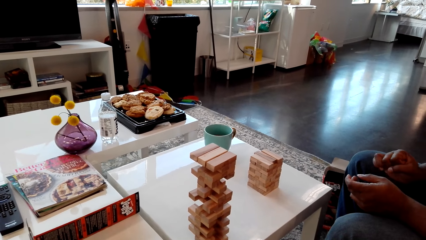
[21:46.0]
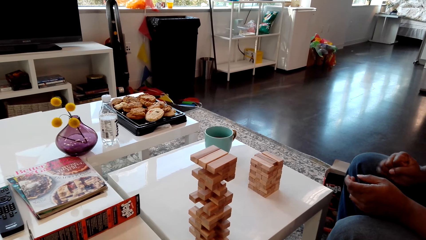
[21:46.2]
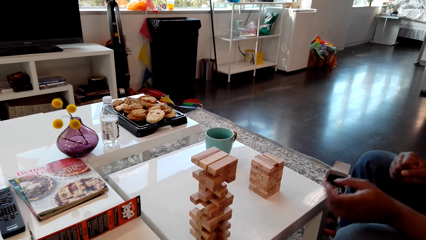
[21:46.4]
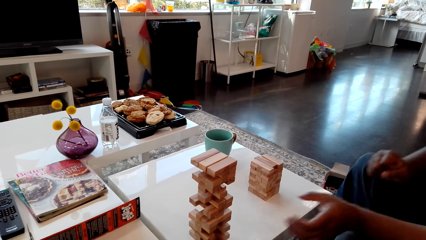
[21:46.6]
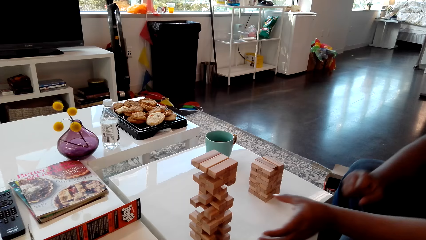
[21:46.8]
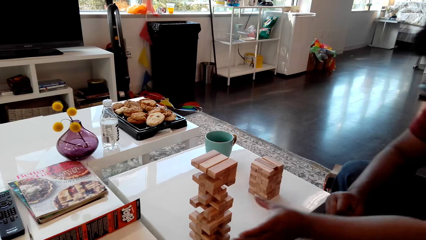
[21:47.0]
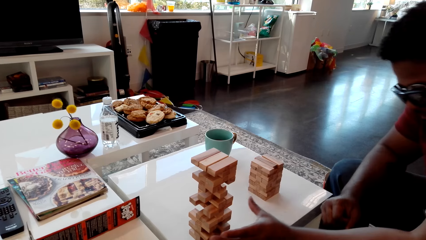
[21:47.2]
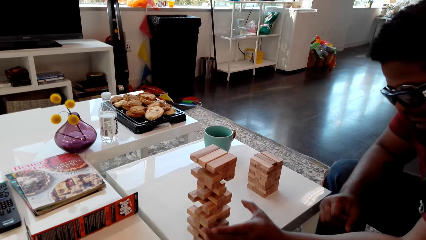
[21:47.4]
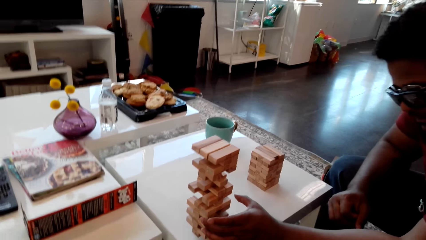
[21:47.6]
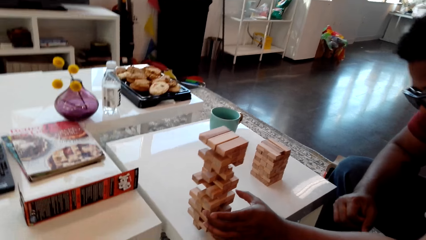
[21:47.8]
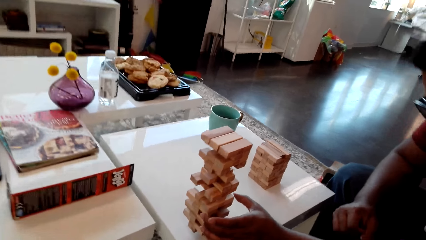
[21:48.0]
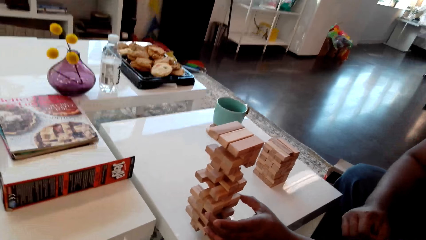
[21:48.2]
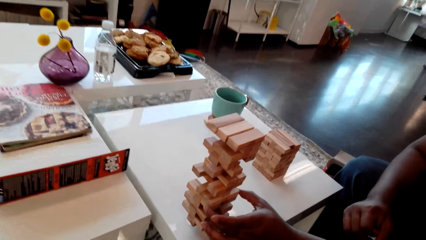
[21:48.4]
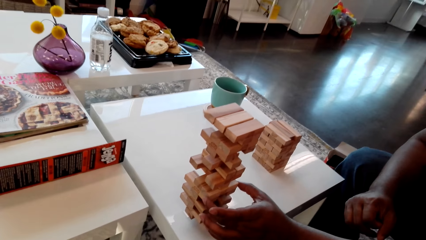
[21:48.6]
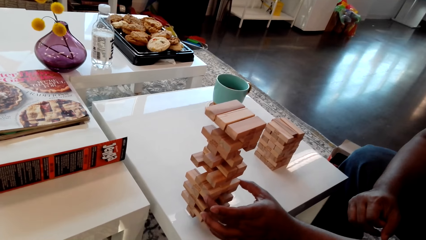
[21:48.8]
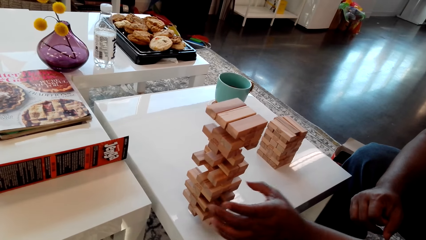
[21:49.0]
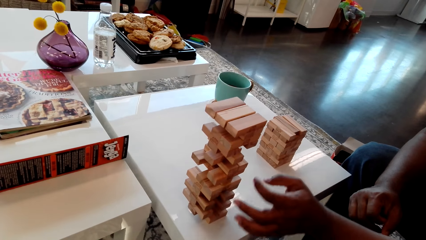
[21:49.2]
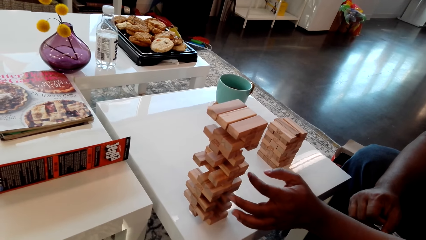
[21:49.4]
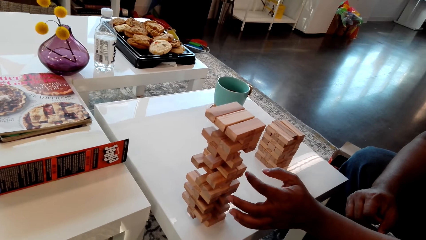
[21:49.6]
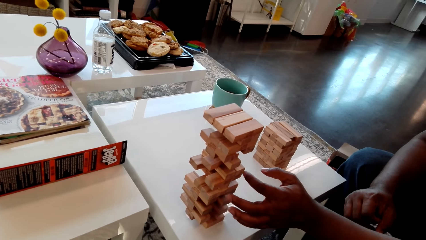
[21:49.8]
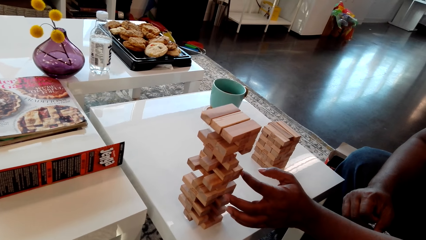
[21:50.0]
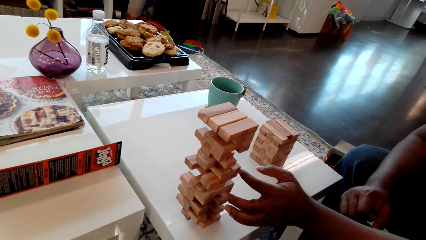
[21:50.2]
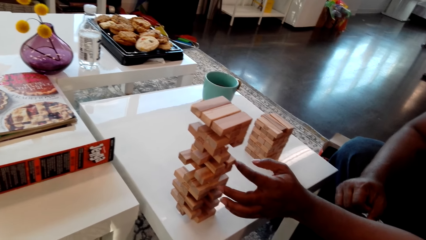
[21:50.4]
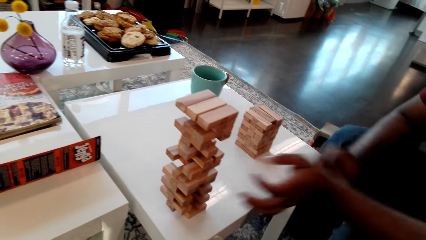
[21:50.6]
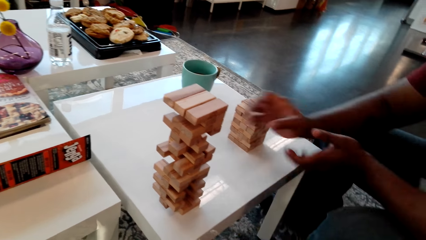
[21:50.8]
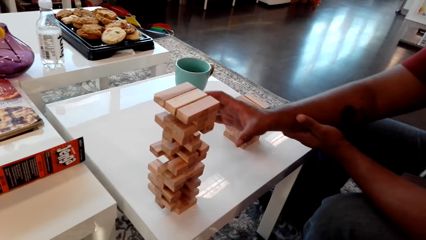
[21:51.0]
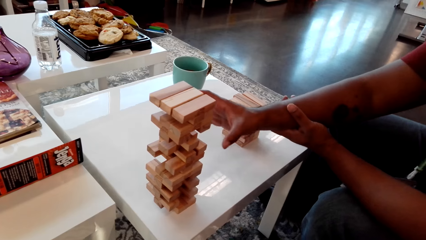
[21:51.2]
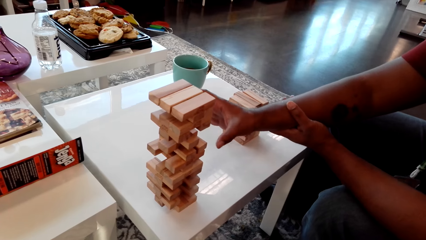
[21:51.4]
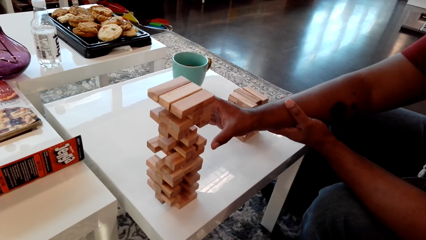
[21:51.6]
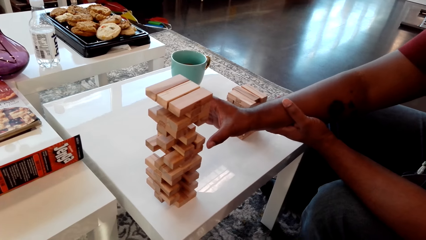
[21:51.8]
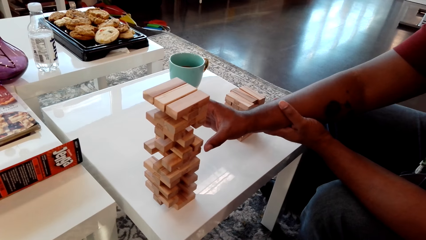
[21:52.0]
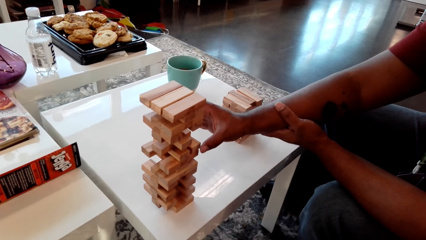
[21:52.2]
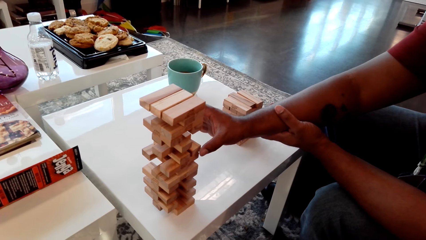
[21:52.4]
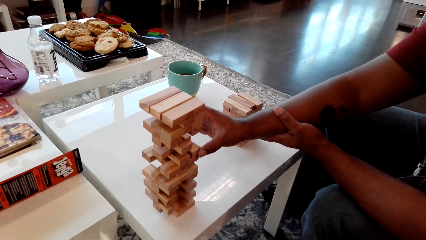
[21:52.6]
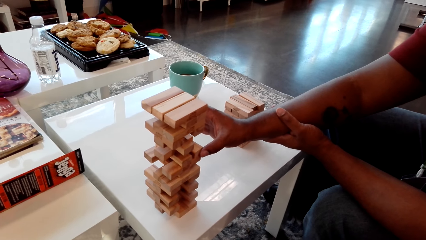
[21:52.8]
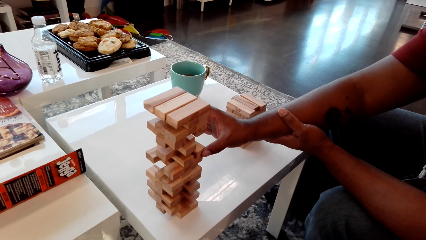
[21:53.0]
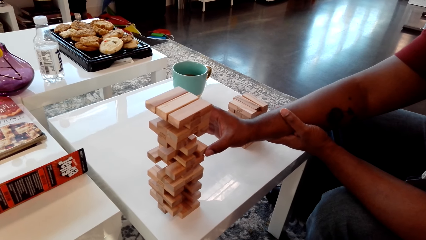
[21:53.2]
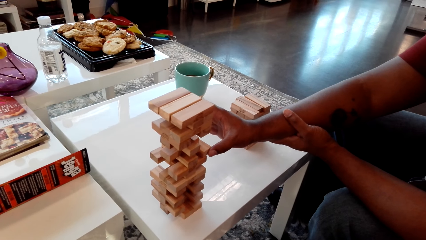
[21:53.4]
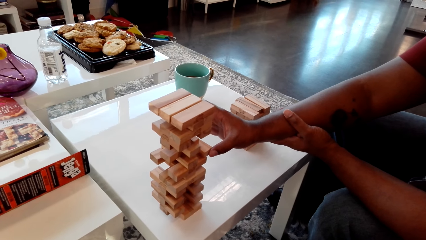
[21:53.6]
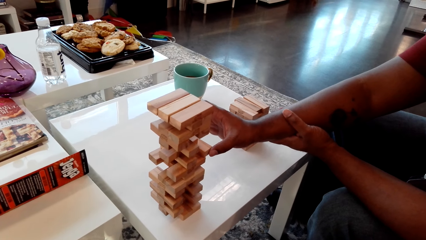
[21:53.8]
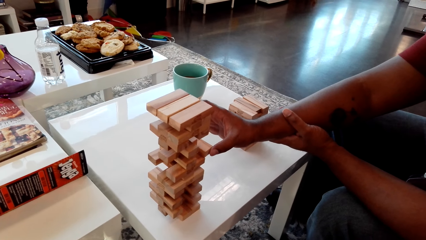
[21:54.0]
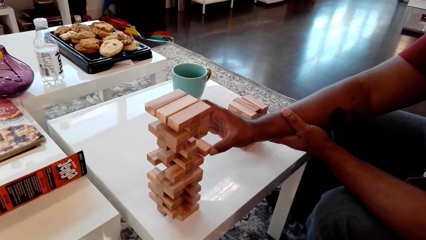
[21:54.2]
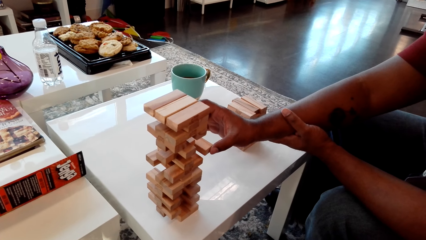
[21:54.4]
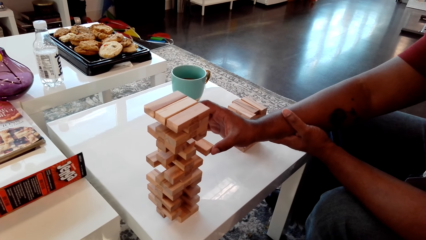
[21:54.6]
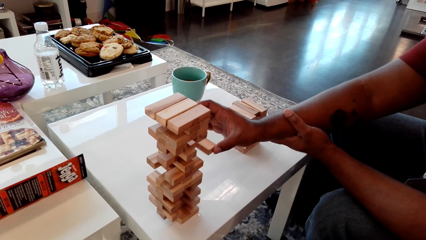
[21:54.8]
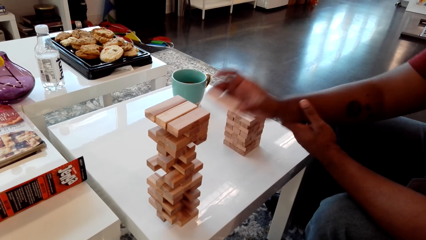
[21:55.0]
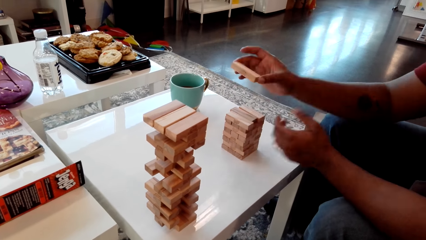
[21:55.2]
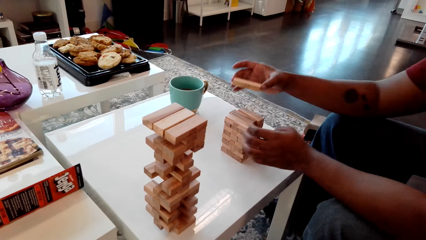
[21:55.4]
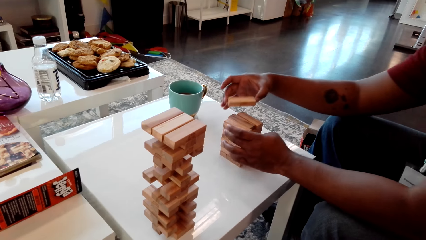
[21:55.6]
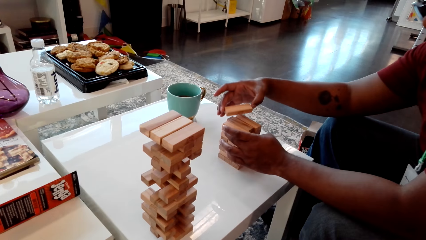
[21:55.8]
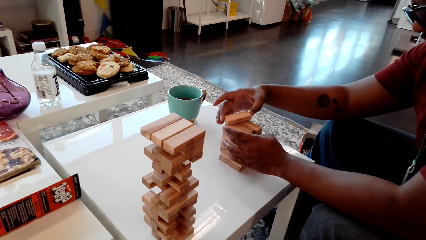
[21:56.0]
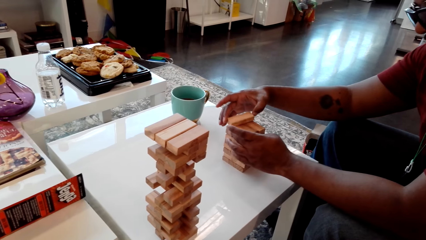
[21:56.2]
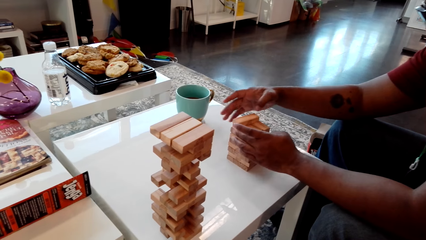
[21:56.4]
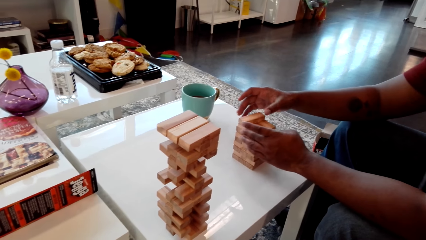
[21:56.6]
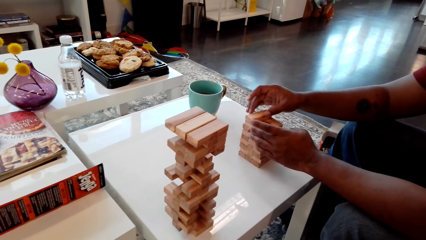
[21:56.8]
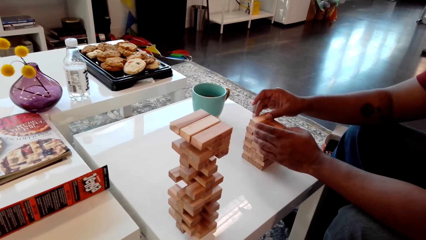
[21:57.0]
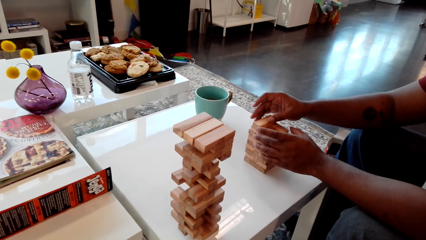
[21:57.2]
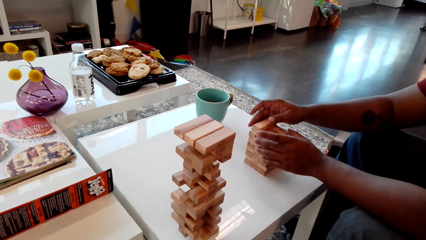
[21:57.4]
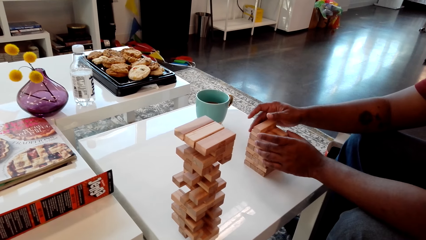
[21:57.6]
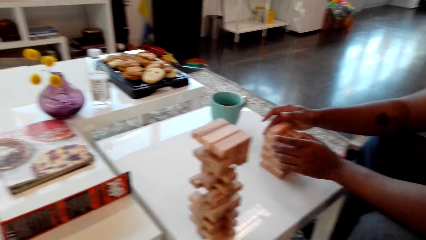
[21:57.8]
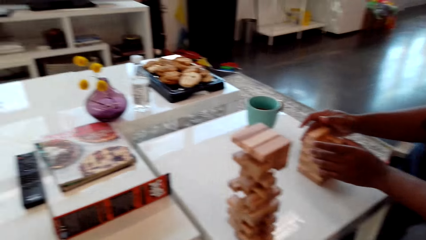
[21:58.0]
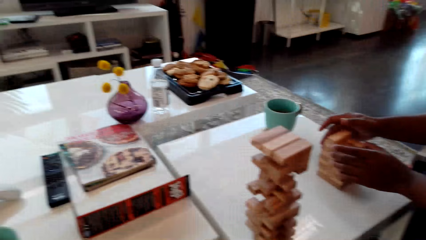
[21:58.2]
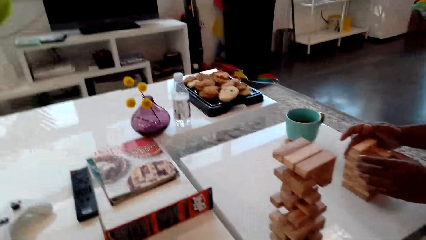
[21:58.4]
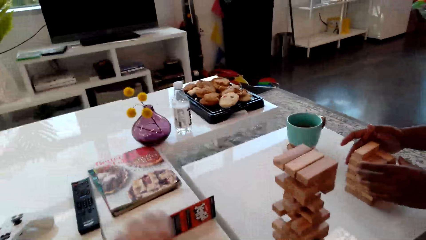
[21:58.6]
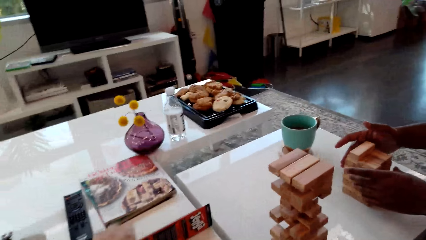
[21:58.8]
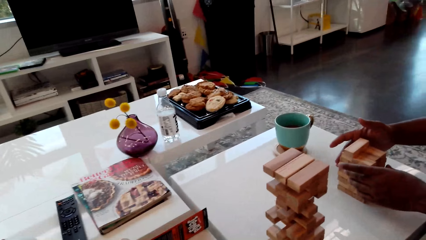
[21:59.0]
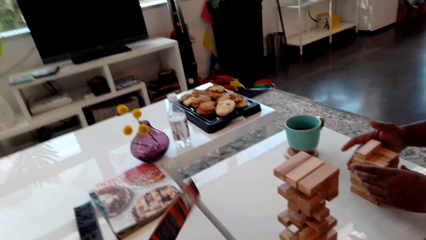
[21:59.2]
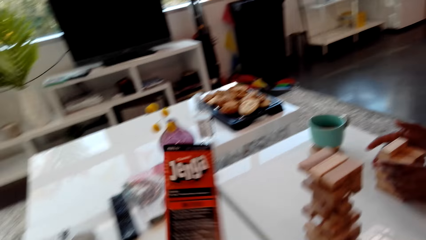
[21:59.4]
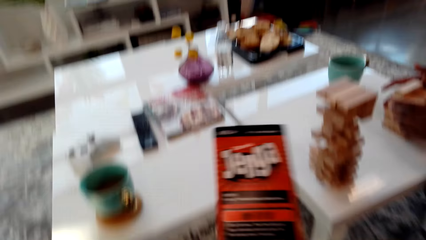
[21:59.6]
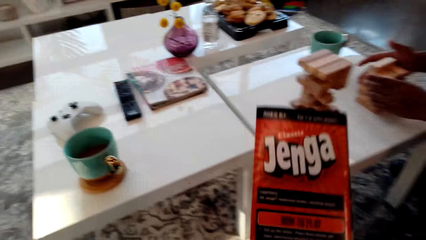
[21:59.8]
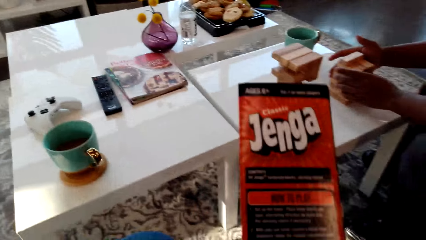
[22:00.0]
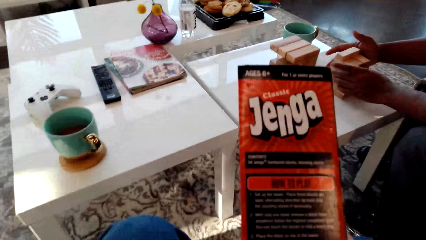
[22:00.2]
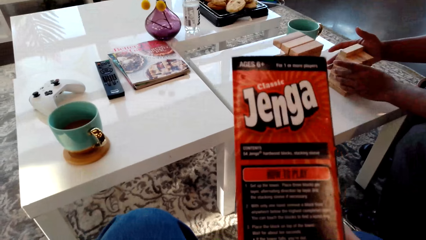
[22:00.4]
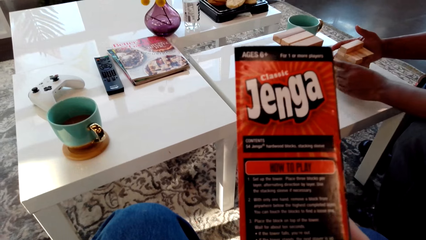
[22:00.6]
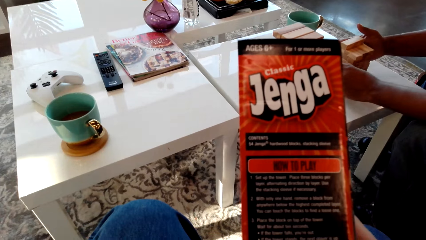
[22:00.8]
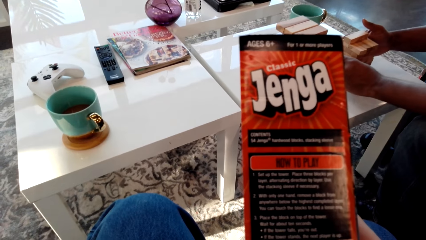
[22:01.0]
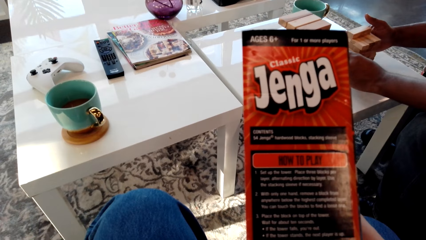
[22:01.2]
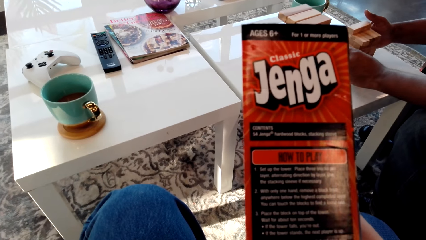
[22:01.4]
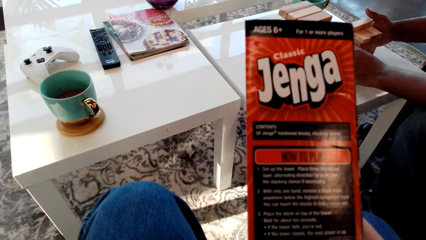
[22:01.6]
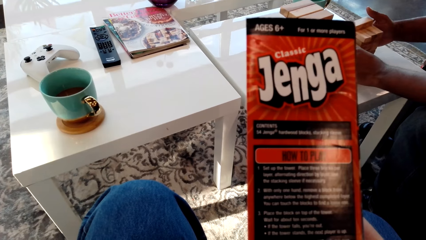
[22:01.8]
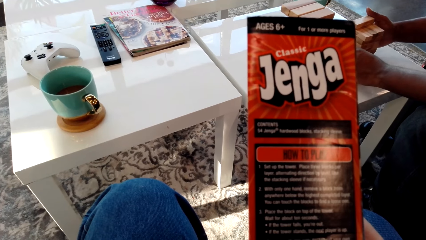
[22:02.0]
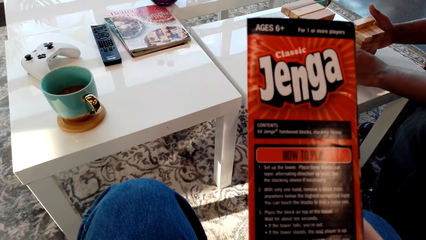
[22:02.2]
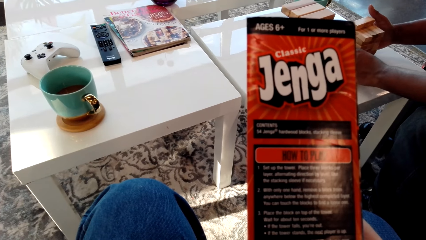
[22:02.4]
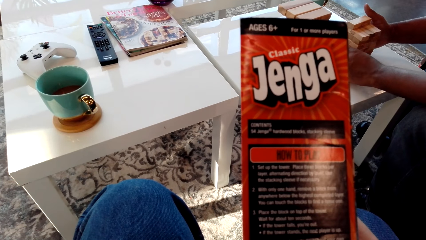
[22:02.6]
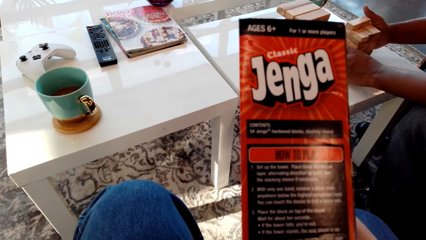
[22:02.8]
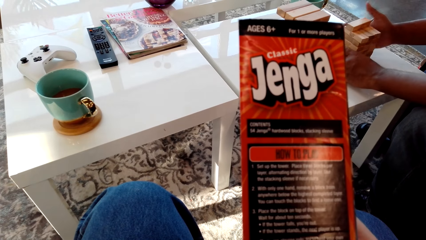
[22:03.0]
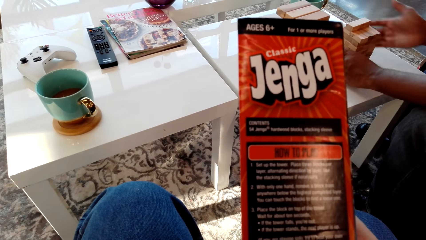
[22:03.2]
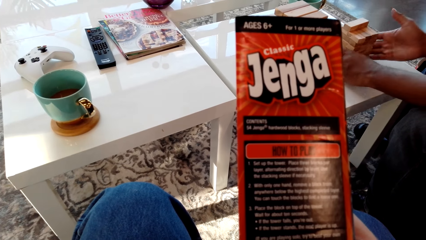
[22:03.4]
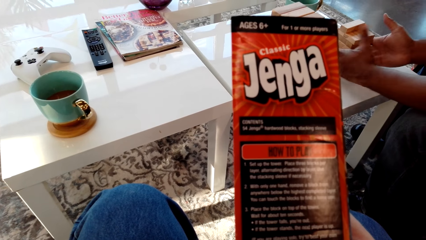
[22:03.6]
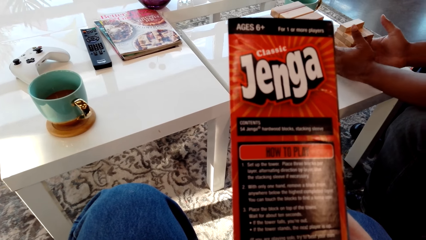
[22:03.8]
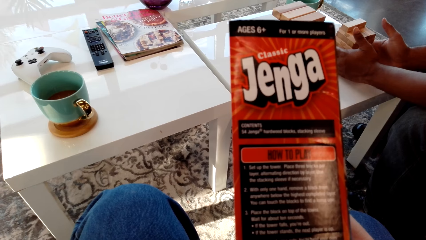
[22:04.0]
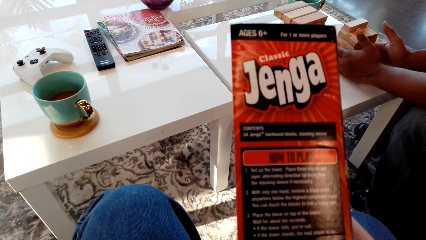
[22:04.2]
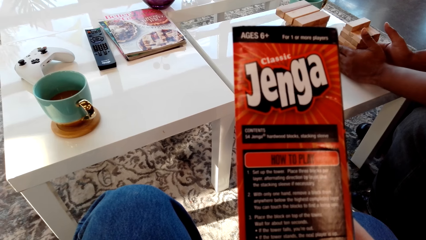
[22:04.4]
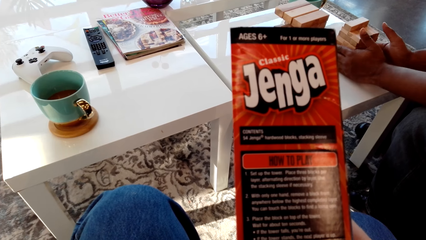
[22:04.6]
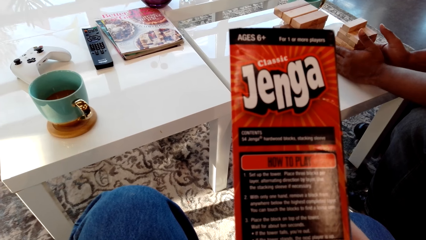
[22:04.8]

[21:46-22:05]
A man removes the giant tumbling block from the tower. The man puts the giant tumbling block aside on the table. The camera wearer reads the cover of the box. They hold the Jenga board game box.
